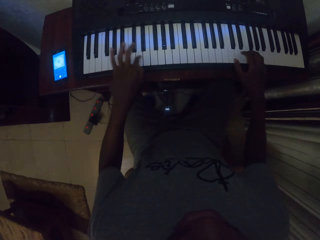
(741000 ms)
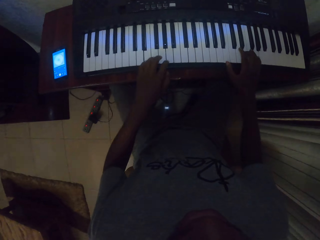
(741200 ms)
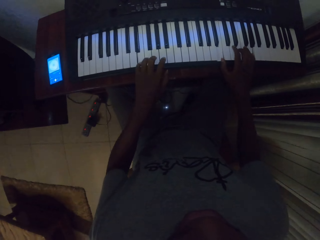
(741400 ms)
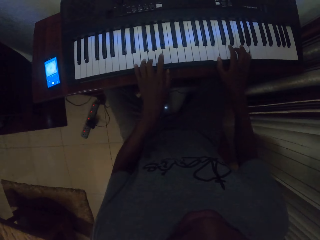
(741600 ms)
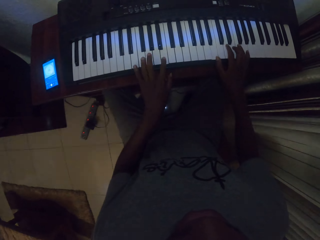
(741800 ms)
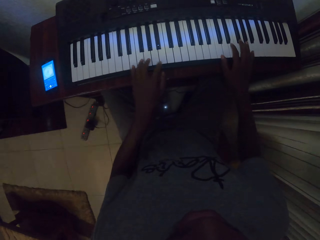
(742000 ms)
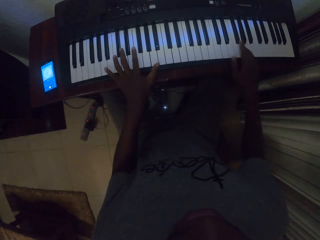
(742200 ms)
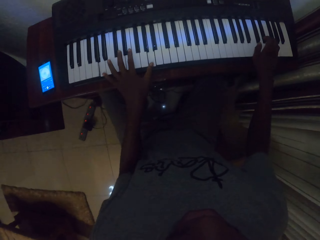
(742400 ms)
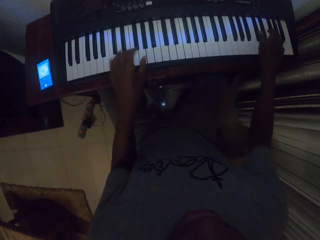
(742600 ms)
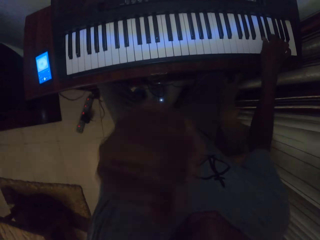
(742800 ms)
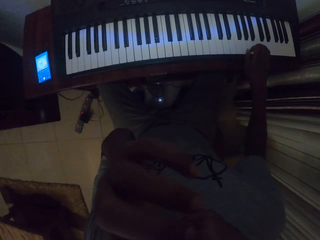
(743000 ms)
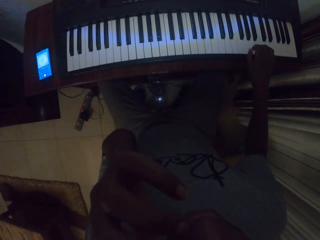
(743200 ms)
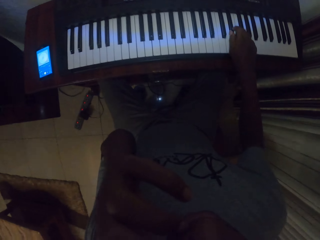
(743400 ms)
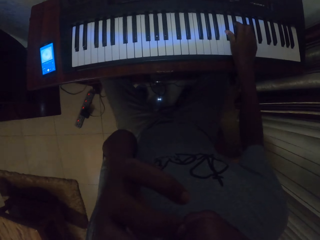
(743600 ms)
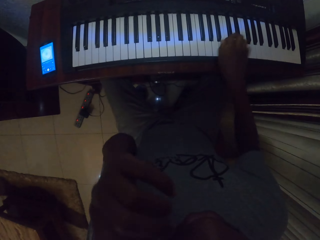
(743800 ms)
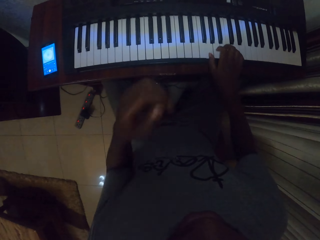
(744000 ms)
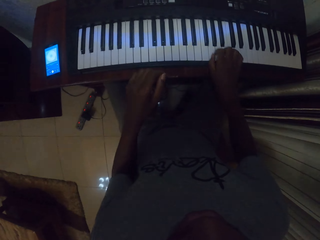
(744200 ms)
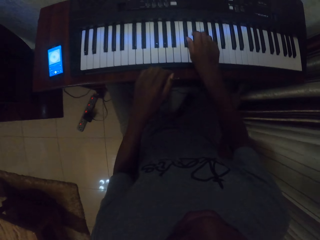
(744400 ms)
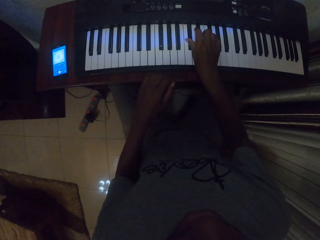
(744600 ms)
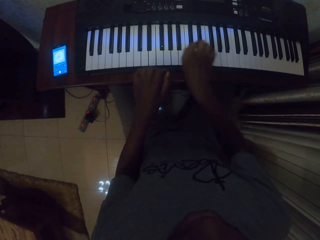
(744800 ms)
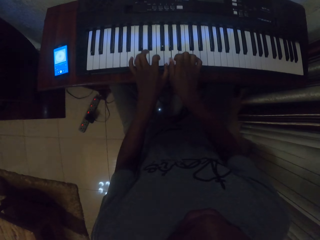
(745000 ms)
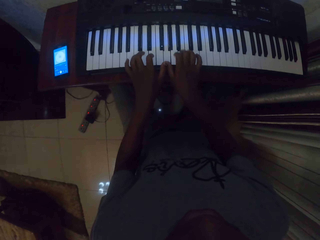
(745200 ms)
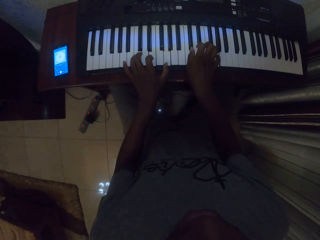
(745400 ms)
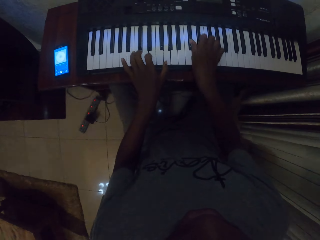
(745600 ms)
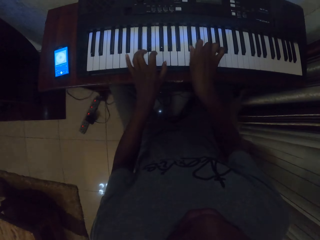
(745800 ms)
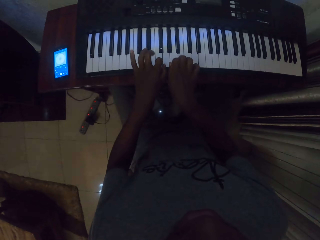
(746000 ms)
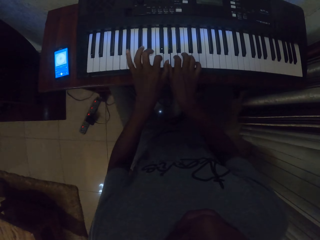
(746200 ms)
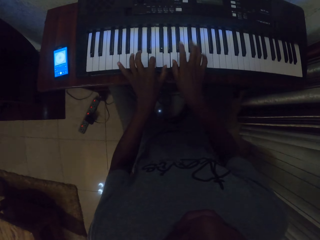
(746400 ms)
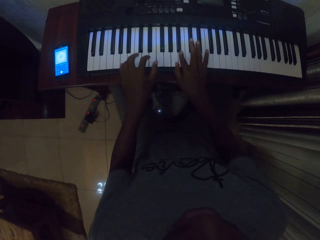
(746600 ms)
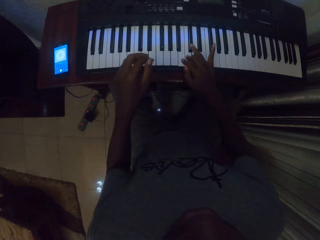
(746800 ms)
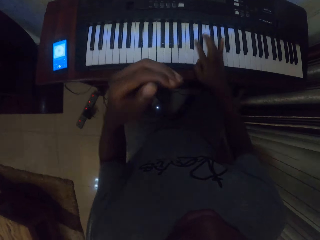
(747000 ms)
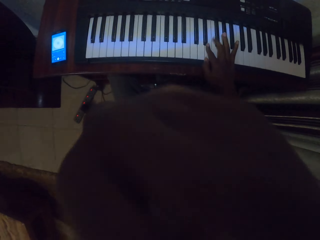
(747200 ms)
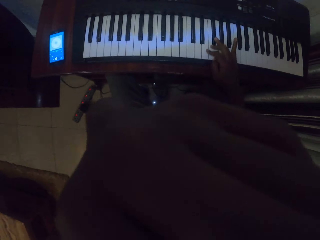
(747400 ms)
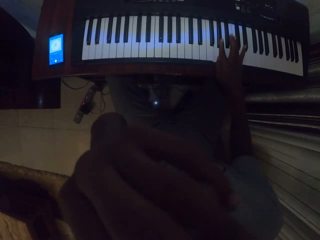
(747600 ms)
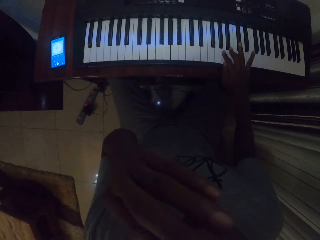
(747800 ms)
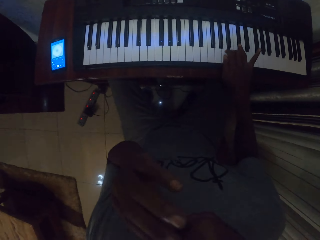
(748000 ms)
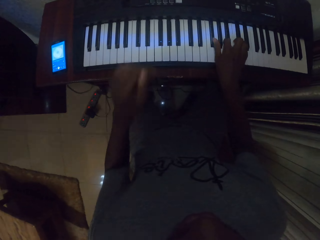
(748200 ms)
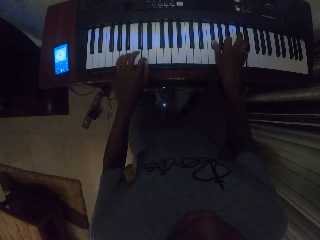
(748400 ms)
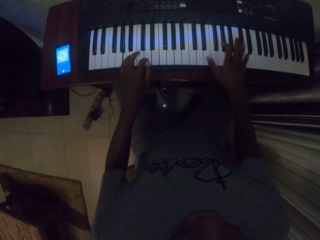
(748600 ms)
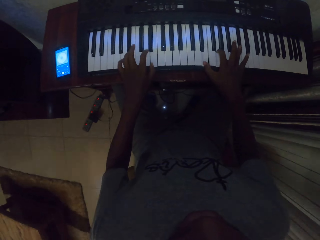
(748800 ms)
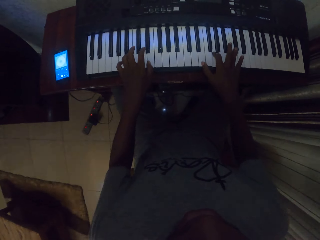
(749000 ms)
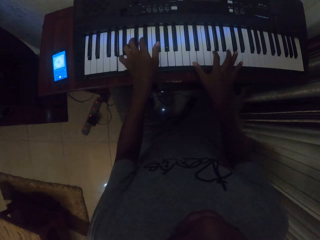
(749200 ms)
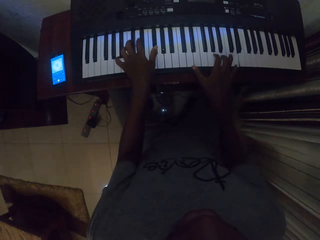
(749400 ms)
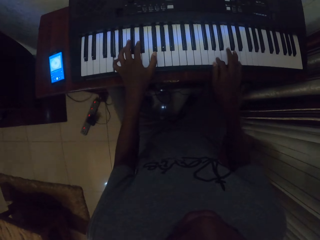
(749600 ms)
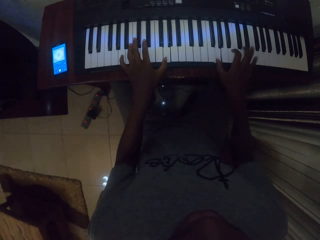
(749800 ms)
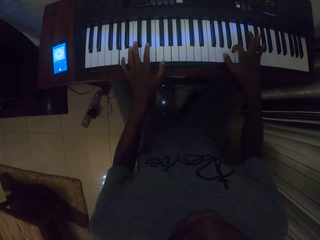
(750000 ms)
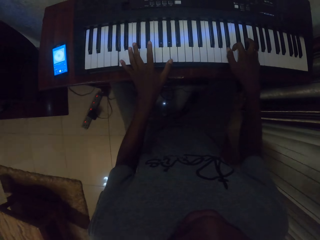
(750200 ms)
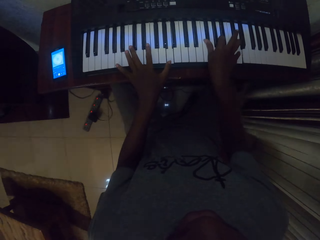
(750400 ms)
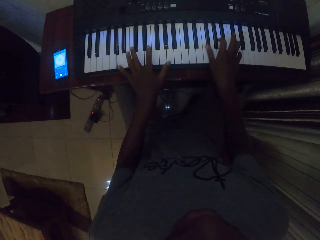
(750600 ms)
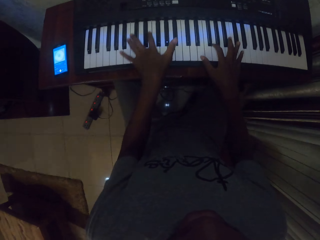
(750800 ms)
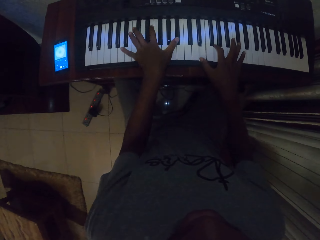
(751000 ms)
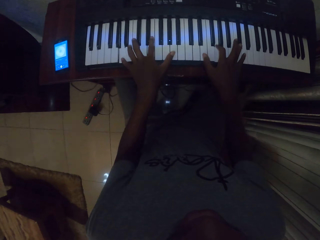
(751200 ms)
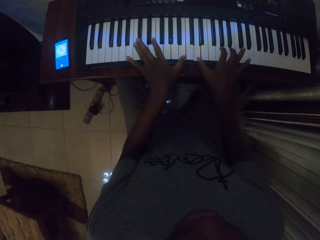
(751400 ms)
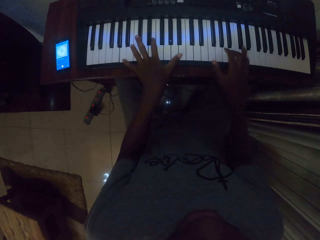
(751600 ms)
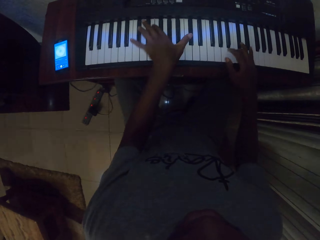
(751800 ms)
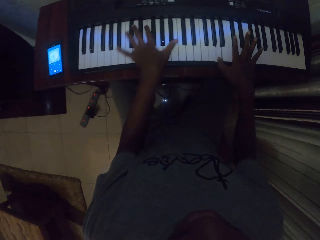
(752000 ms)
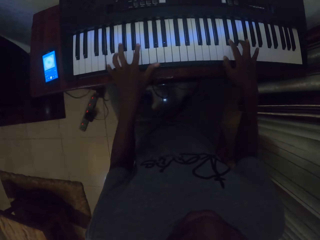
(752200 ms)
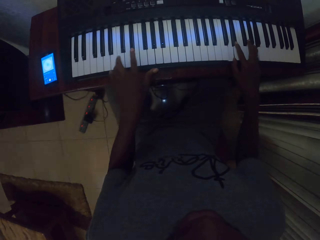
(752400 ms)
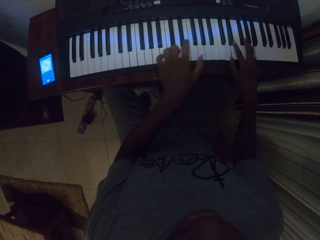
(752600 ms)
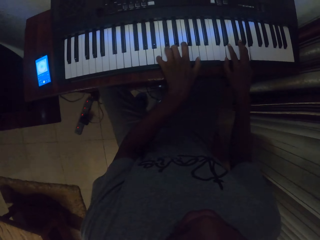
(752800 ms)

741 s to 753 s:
The camera wearer lifts a hand up. They wipe the face. They play the piano. They scratch the face with a hand. They move a hand down. They move a hand on the piano. They play the piano. They scratch the face with a hand. They lift a hand up. They wipe the face. They move a hand on the piano. They play the piano.

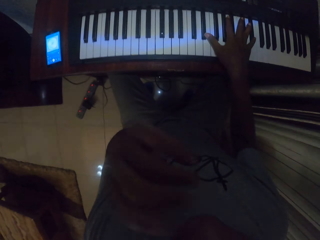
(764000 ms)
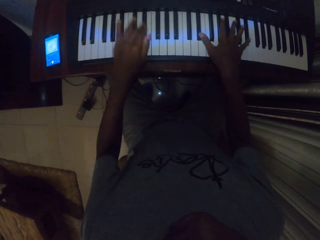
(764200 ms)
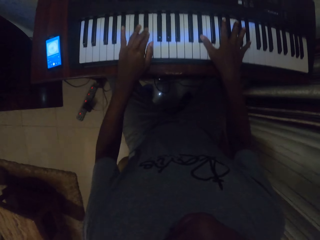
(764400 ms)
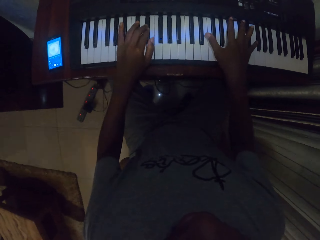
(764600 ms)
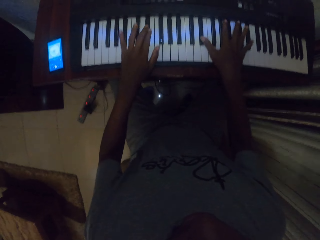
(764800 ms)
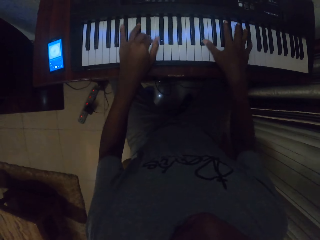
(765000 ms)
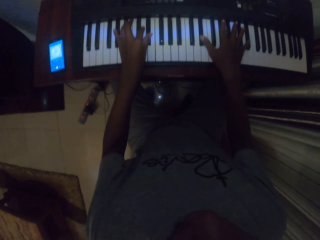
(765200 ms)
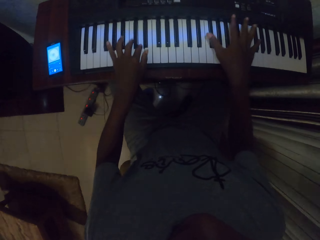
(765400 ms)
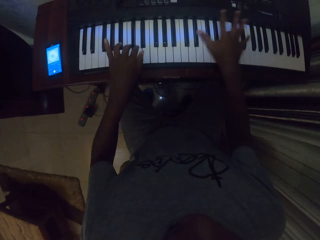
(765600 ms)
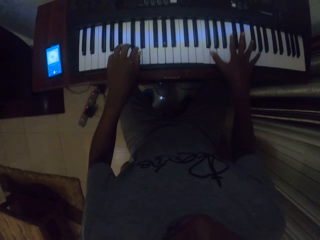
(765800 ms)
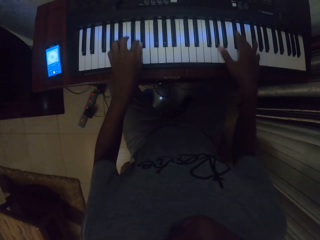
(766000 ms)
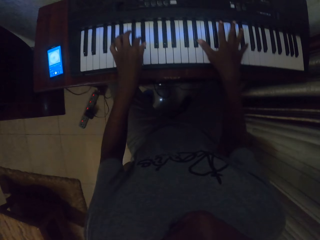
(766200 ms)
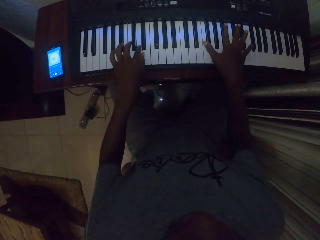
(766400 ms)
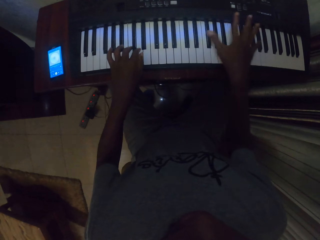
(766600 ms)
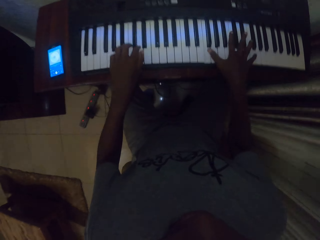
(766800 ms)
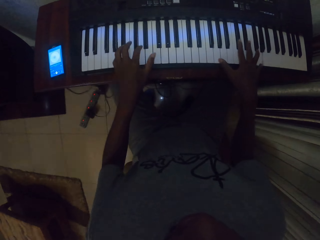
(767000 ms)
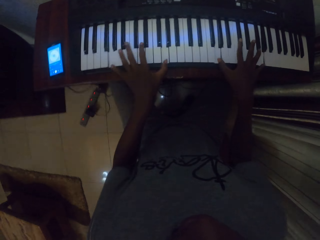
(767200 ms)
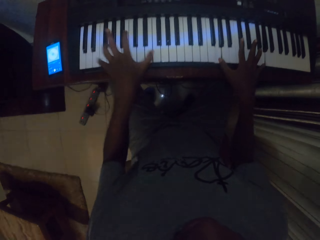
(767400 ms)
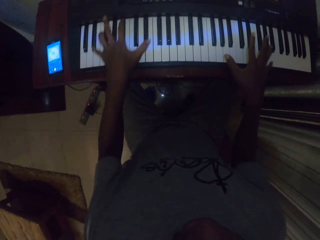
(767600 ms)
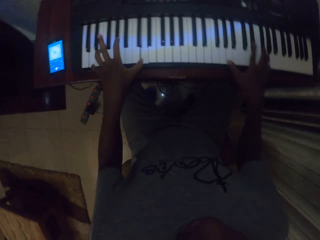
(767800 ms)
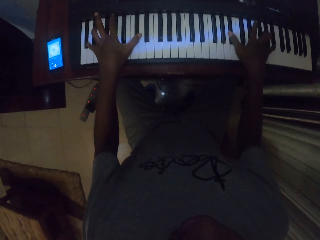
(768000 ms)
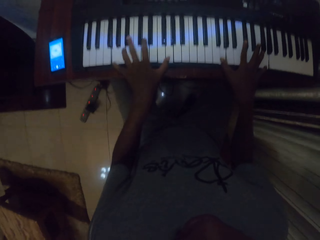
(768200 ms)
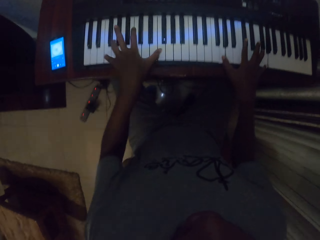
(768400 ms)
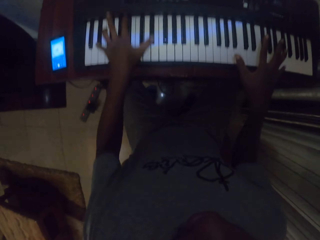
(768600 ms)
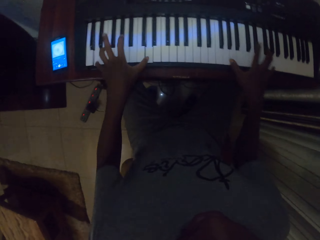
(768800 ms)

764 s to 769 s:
The camera wearer scratches the face with a hand. They lift a hand up. They wipe the face. They move a hand on the piano. They play the piano.

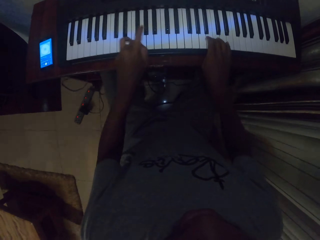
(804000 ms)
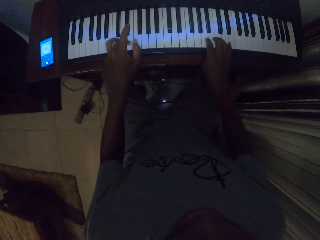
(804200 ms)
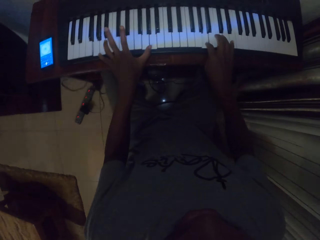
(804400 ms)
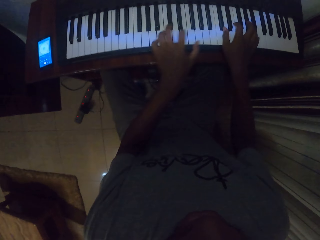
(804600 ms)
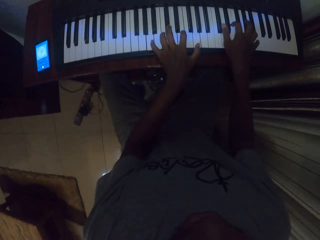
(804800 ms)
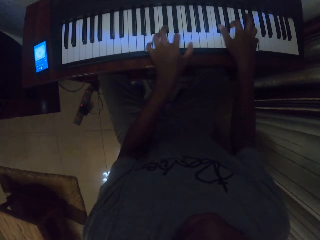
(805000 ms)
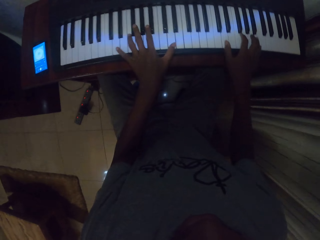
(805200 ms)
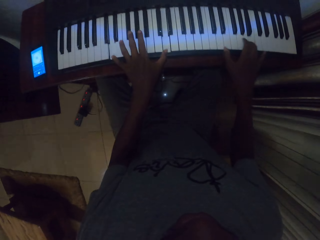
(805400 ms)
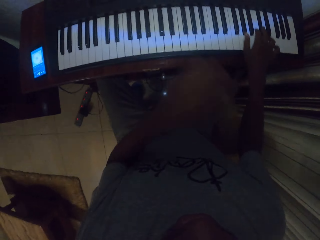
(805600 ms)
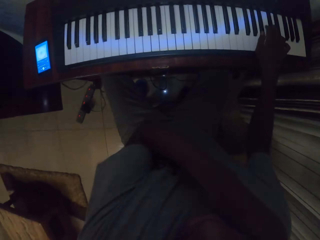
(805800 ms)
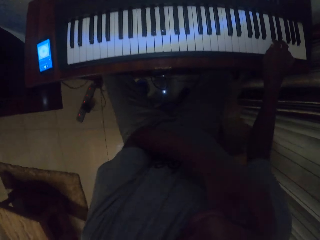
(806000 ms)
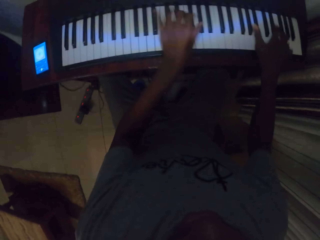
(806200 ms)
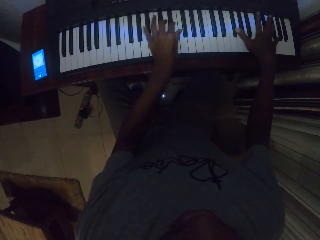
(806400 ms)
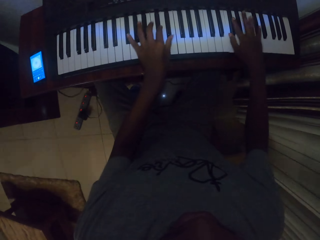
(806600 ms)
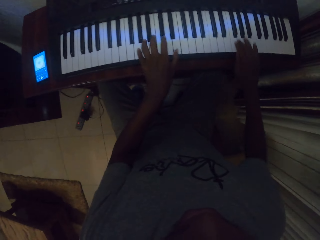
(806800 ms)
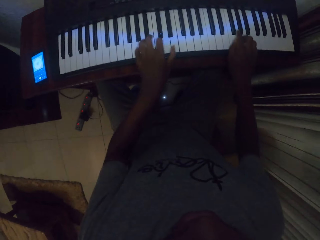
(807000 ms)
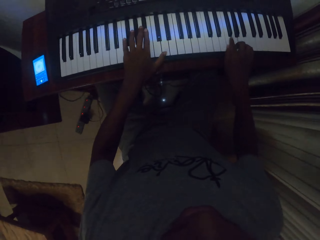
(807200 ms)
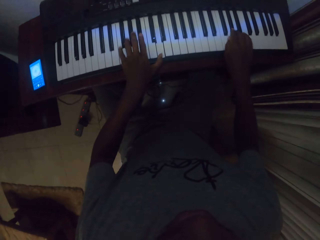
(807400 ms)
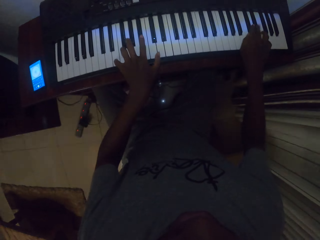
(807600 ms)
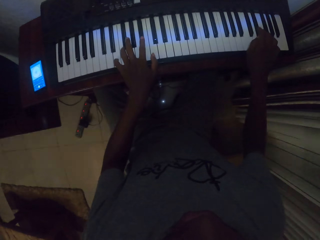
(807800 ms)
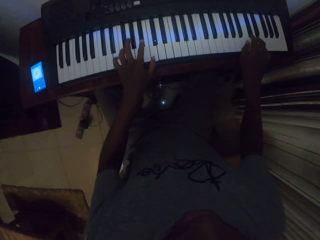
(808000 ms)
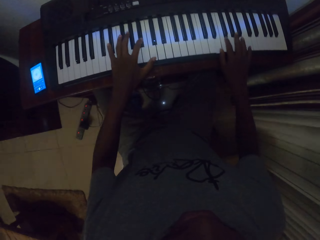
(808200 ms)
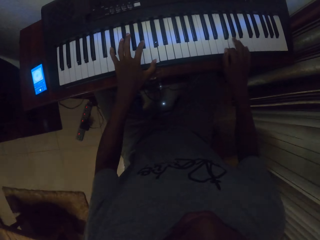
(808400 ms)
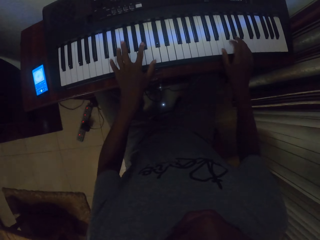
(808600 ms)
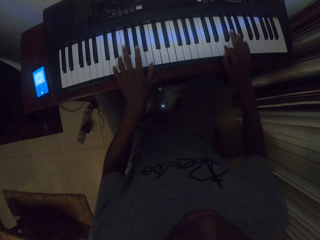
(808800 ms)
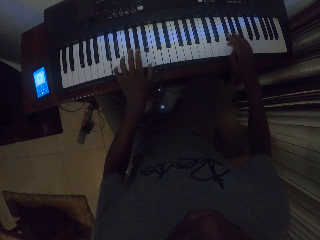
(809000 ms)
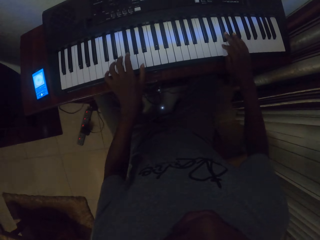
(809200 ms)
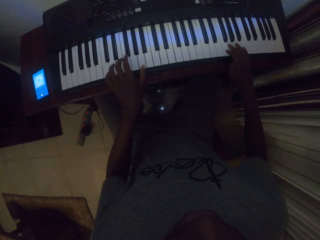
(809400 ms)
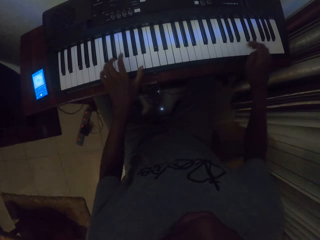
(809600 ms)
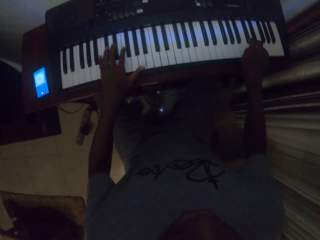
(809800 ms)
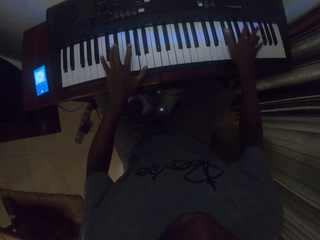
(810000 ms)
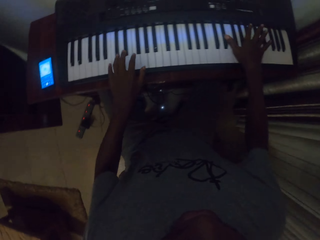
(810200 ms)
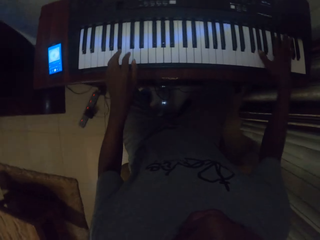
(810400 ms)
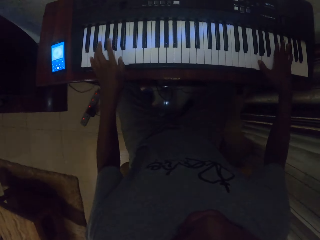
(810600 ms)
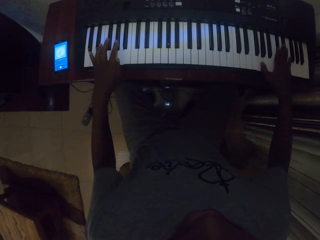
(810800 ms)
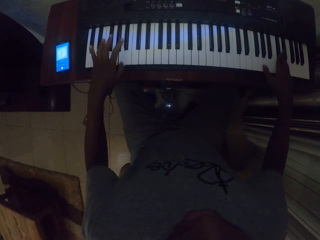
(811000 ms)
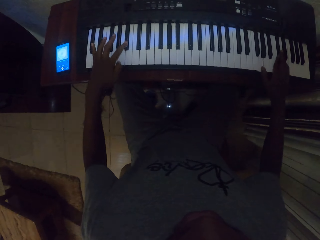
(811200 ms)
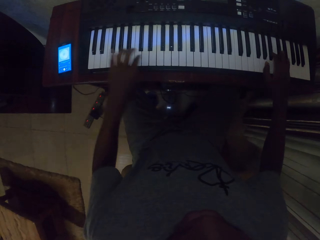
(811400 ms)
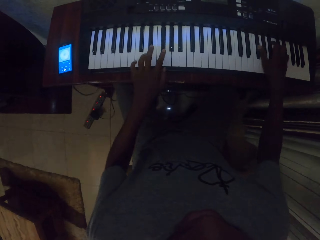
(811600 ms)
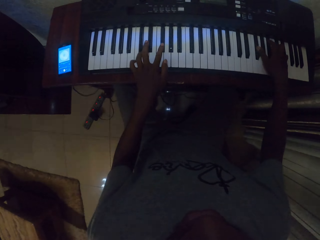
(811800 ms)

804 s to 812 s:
The camera wearer lifts a hand up. He scratches his shoulder with a hand. He moves the hand down. He places the hand on the piano. He plays the piano.
